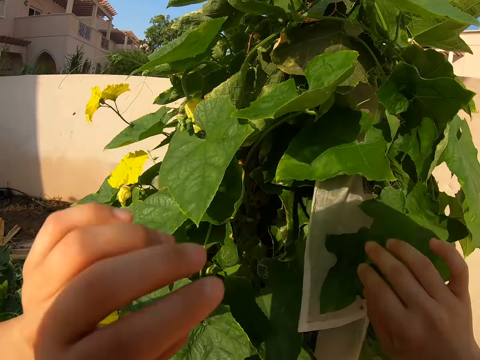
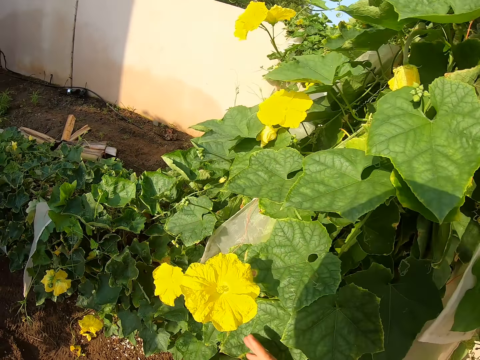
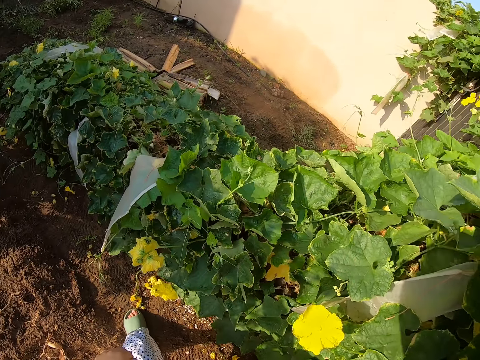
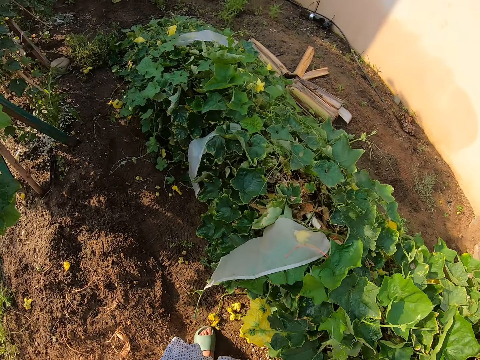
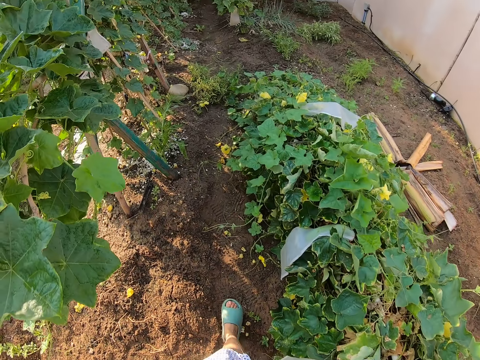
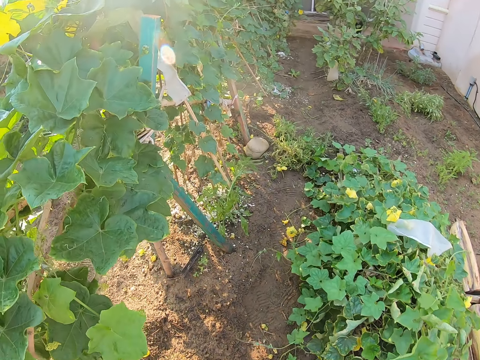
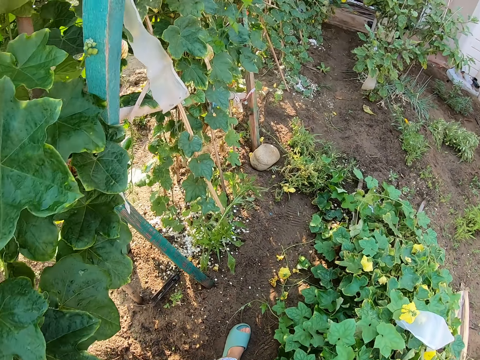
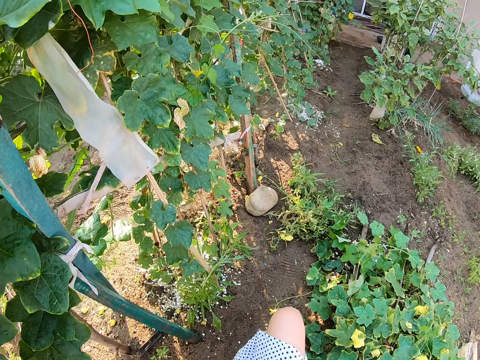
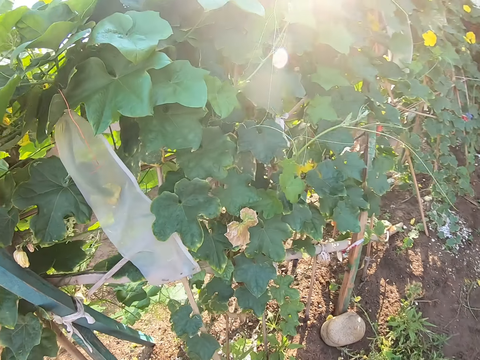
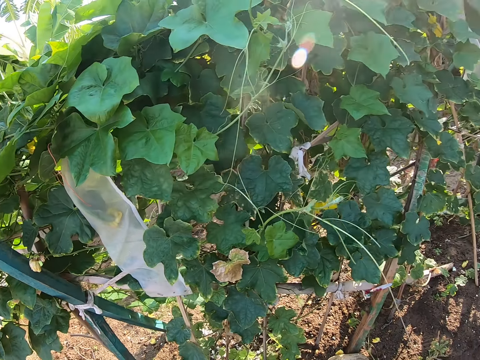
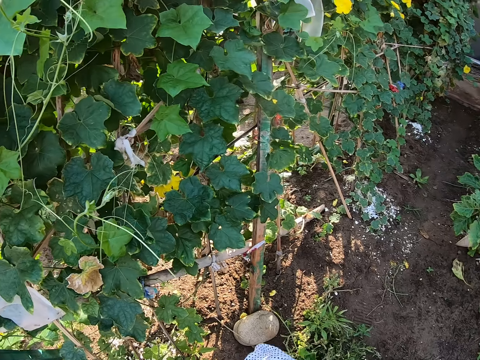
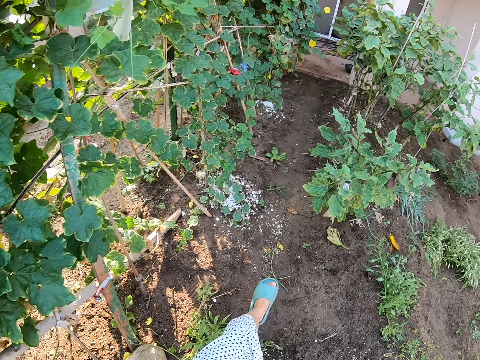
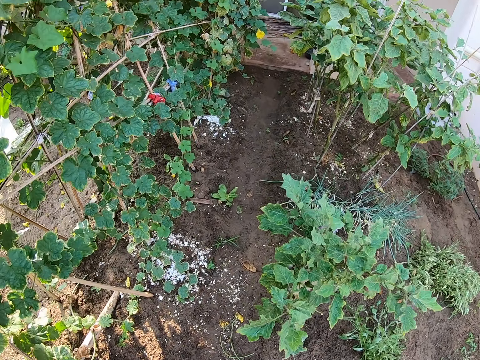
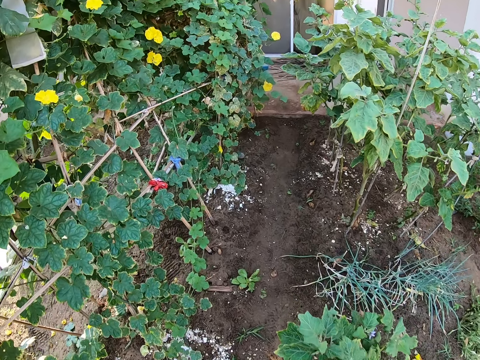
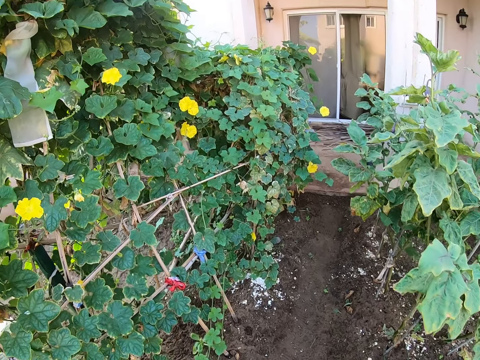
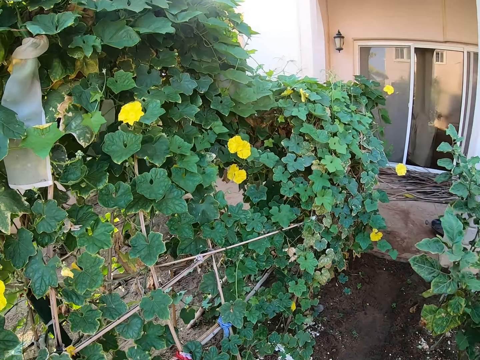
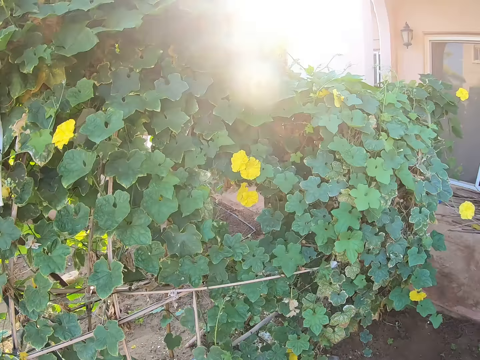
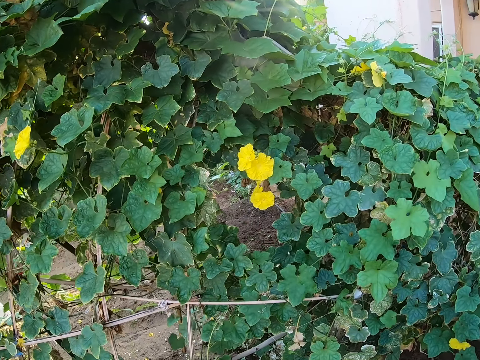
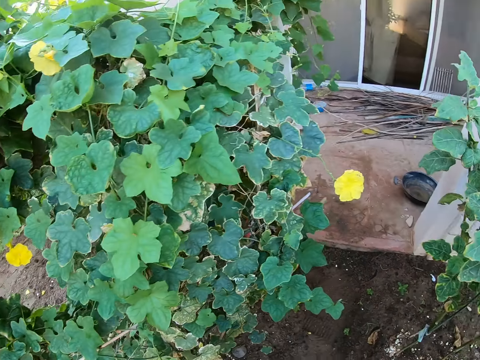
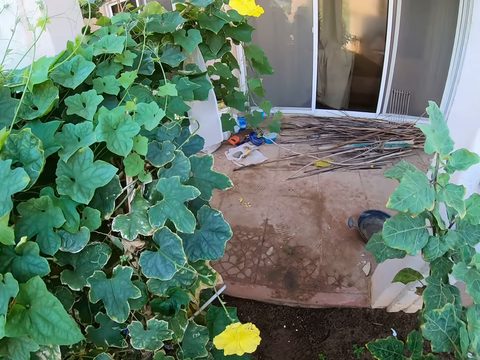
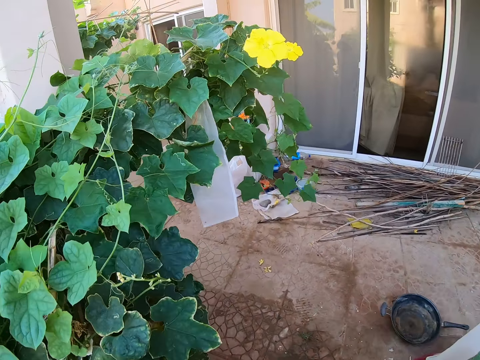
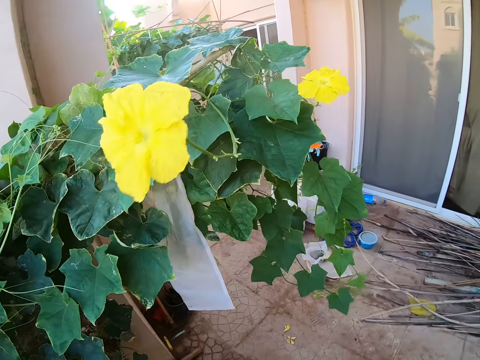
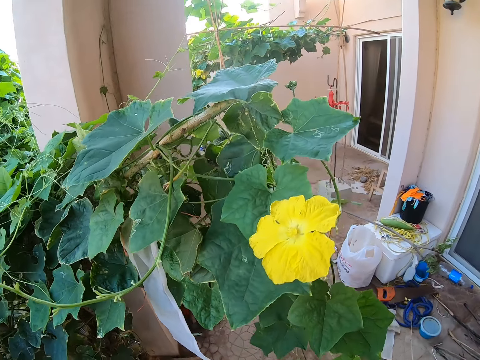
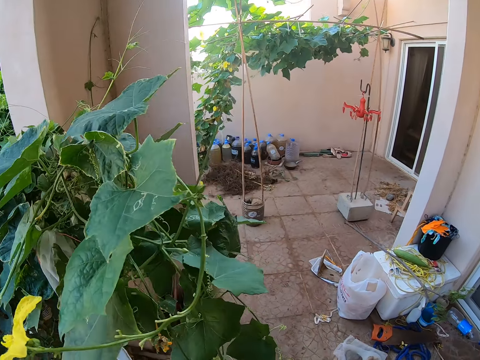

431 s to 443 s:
The camera wearer walks around the garden.

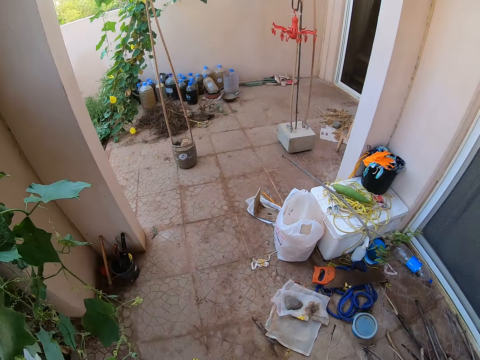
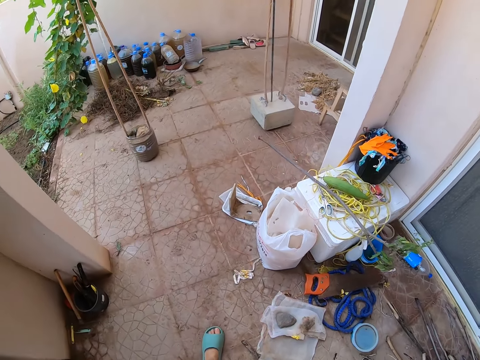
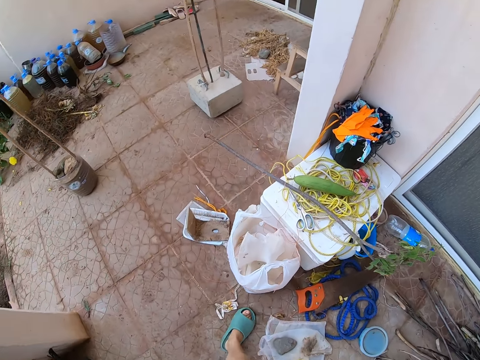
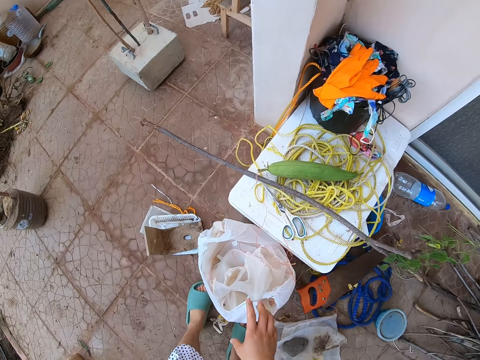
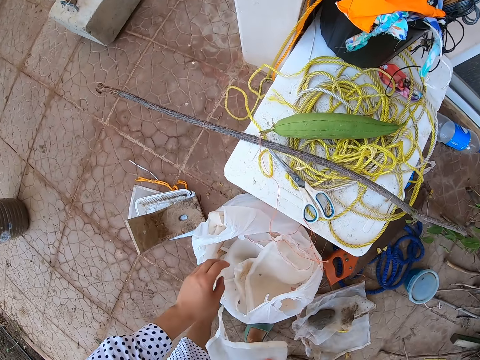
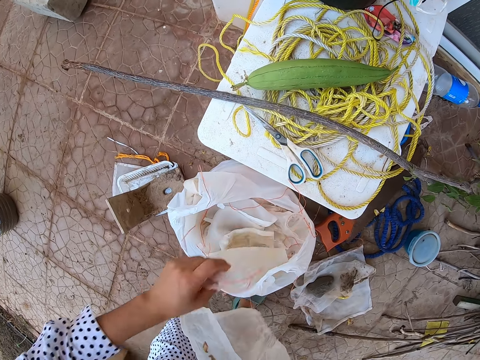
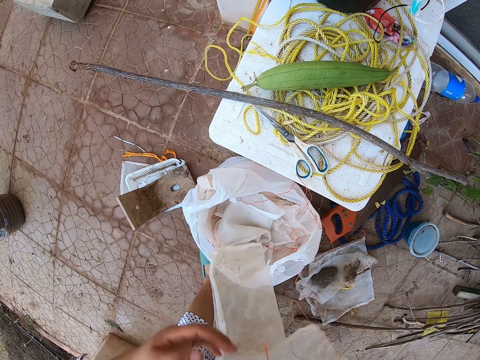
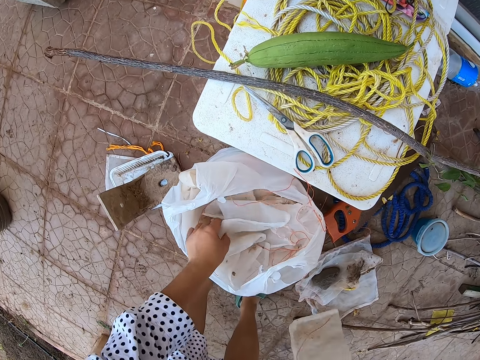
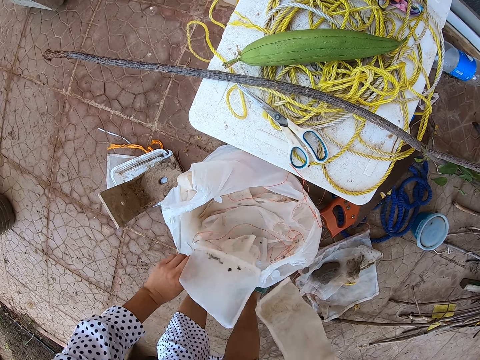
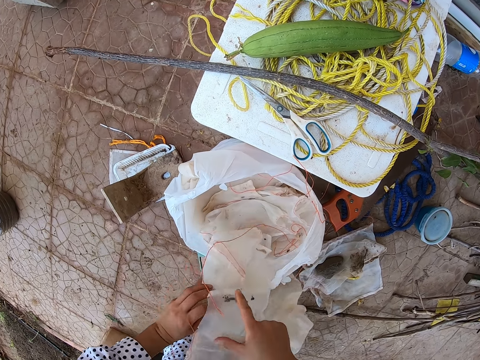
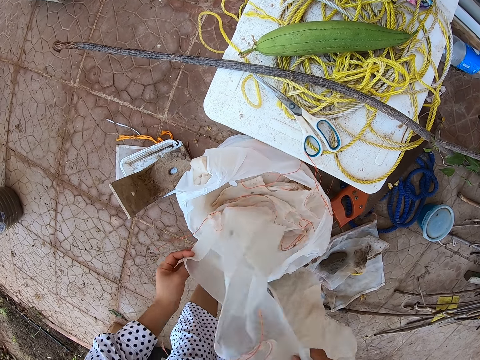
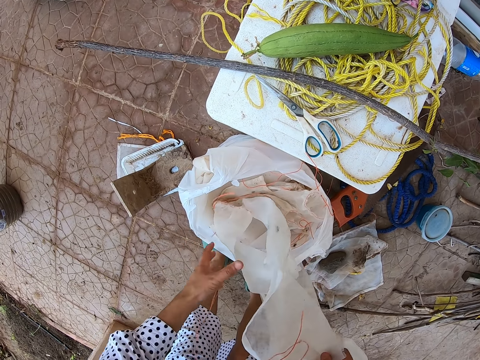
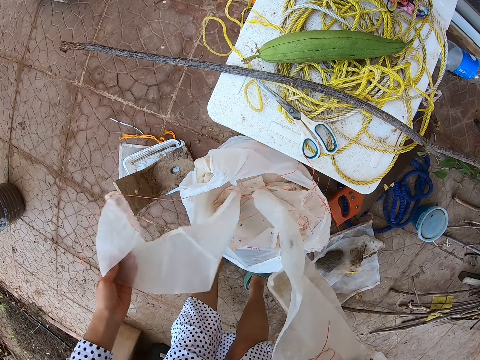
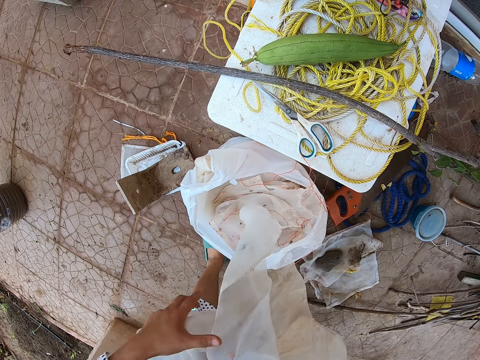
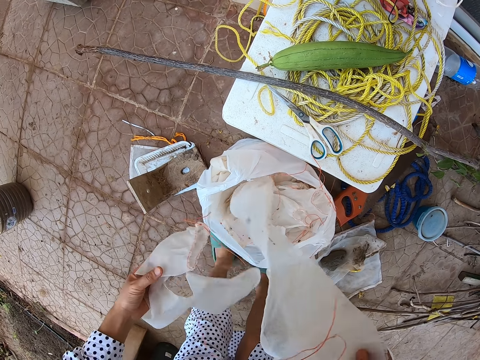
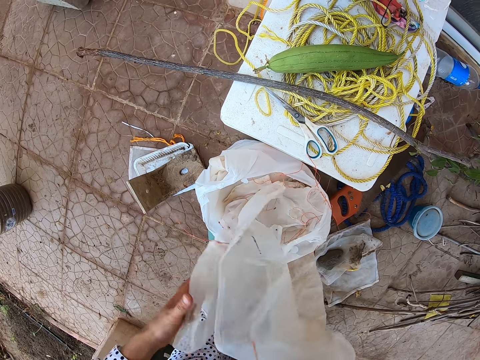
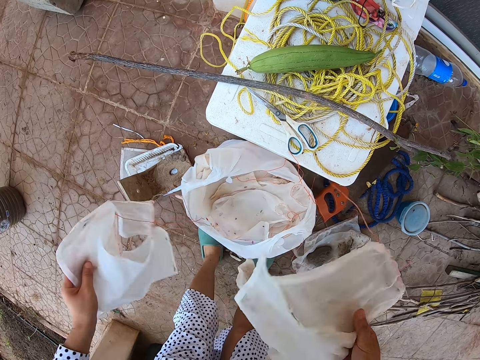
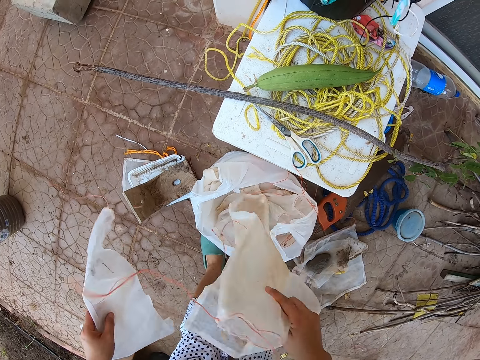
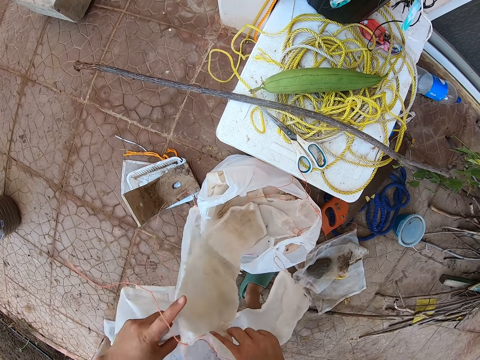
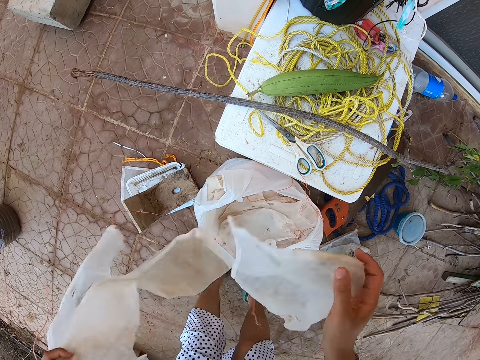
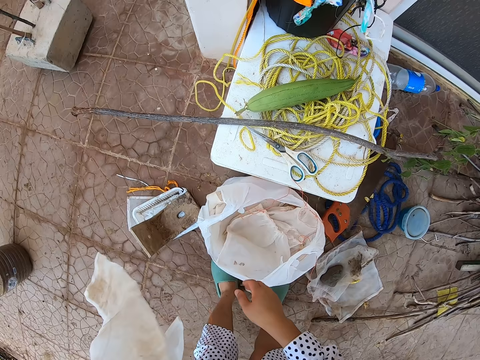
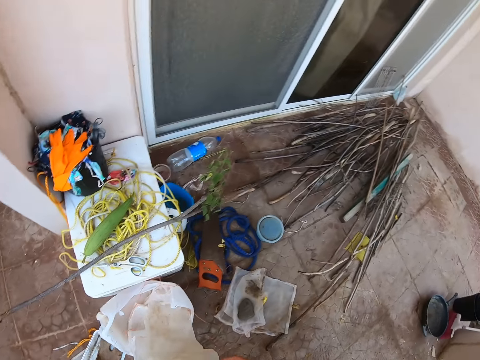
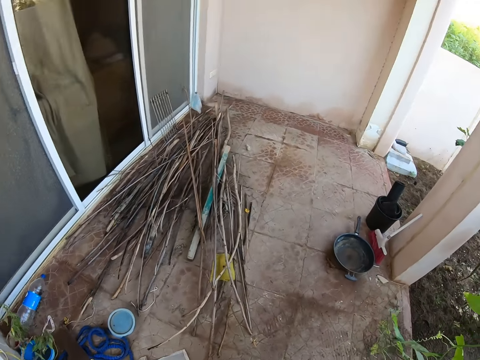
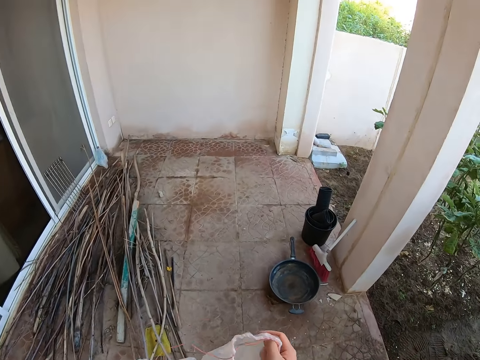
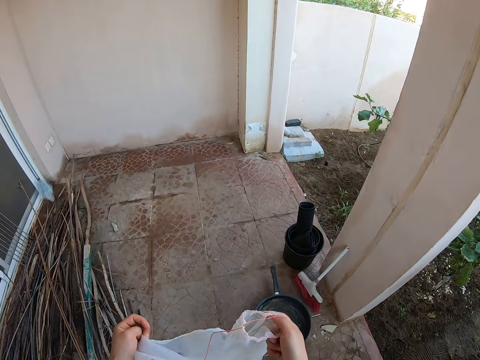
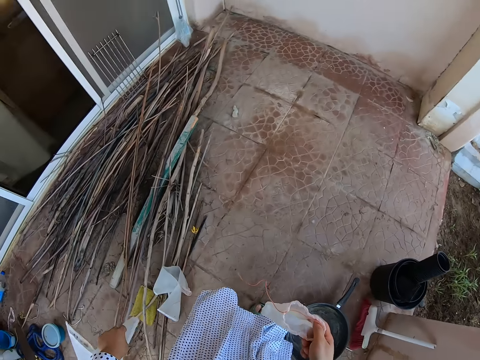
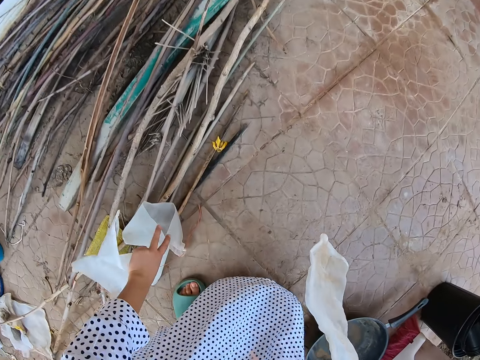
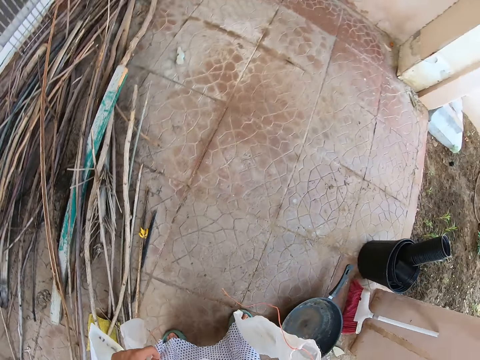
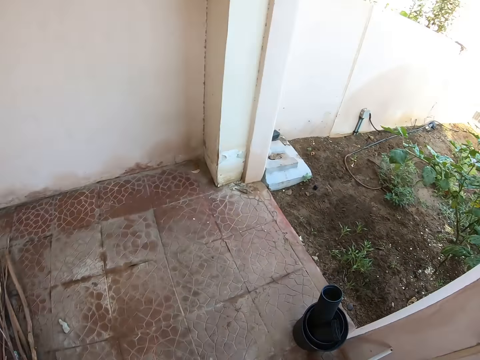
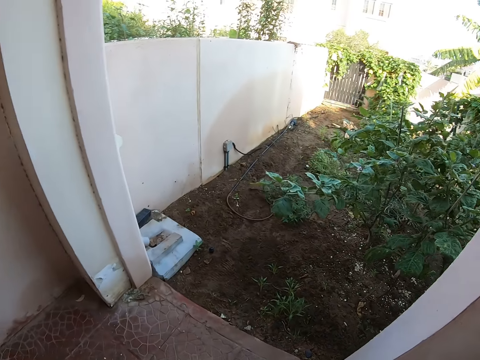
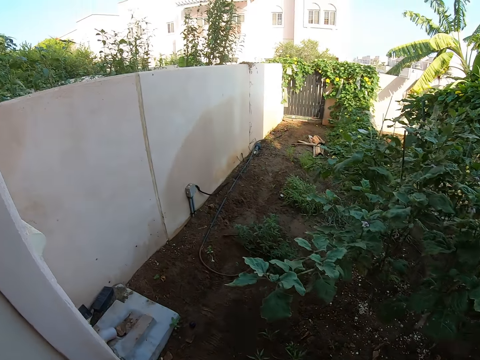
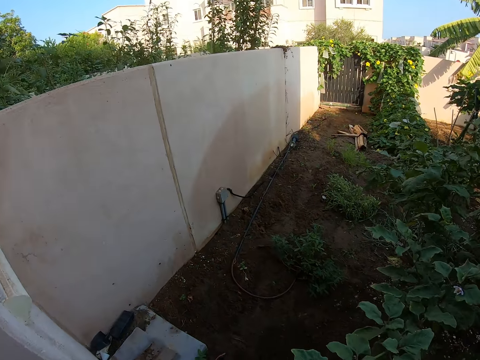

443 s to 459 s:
The camera wearer walks on the verandah. They take nylon. They take another nylon or cover hoops. They take another nylon. They touch the nylons. They put nylon in a bag. They walk on the verandah. They touch sticks. They walk on the verandah.
